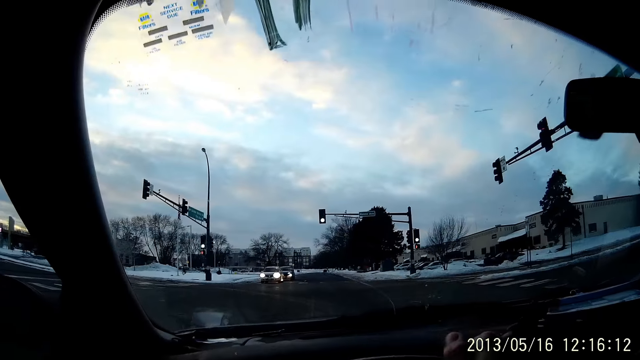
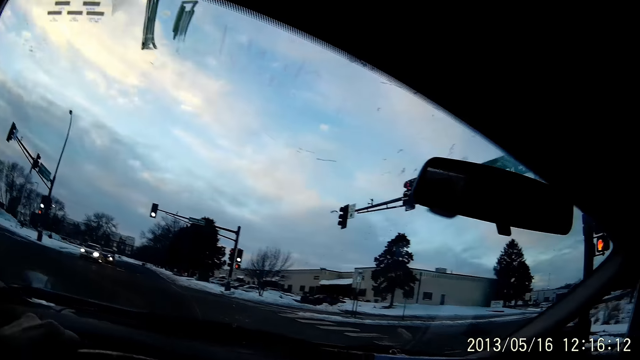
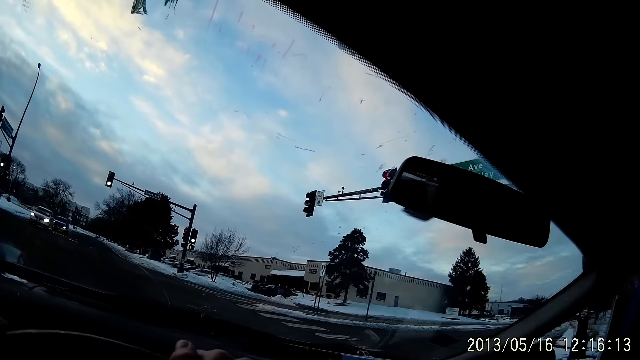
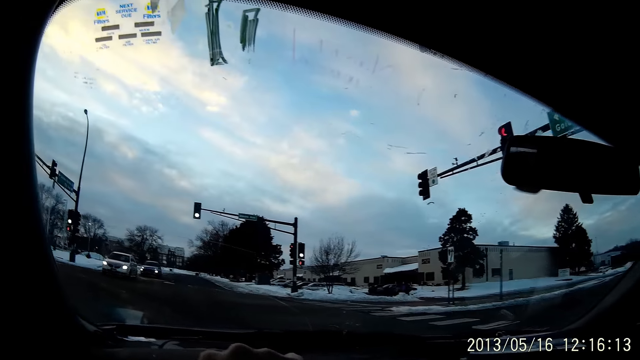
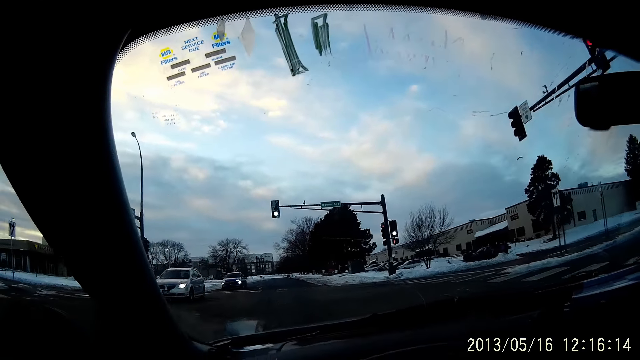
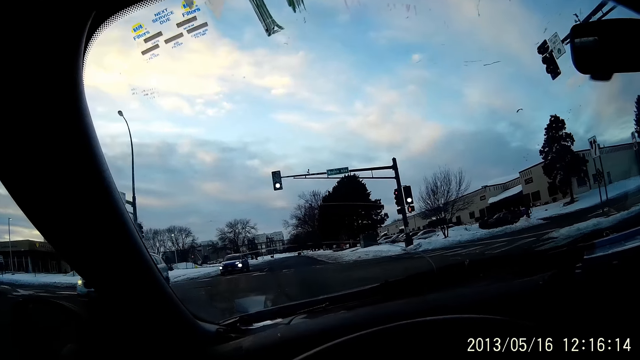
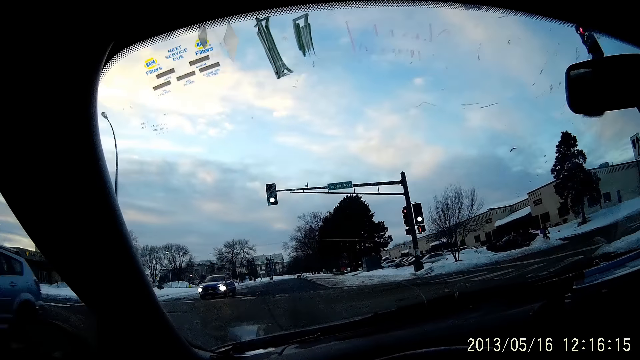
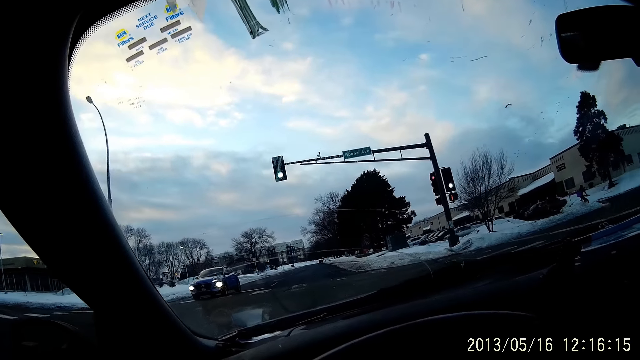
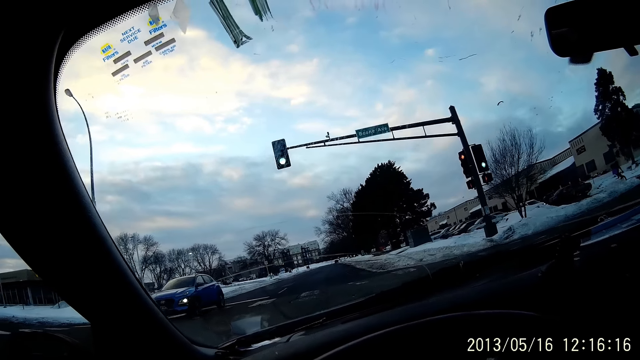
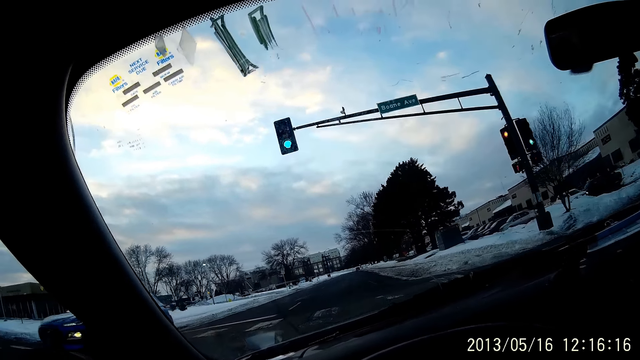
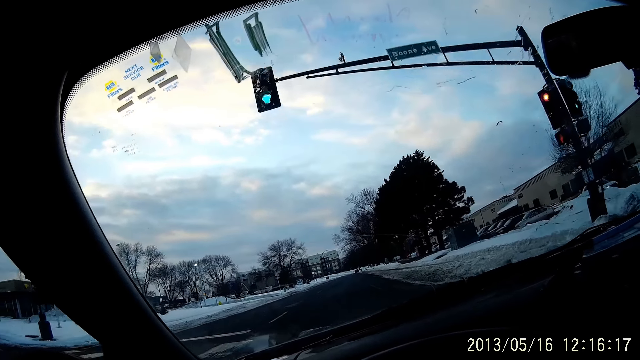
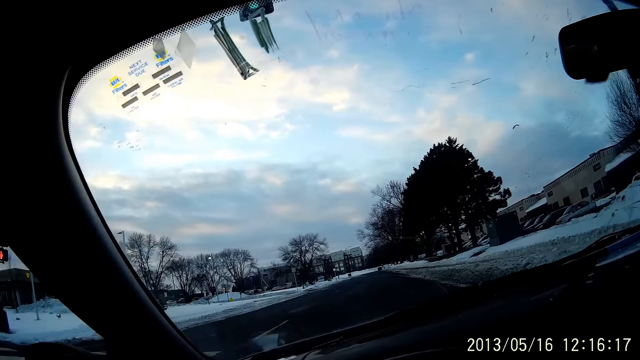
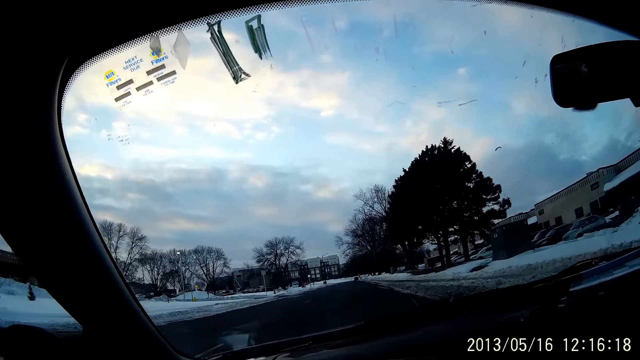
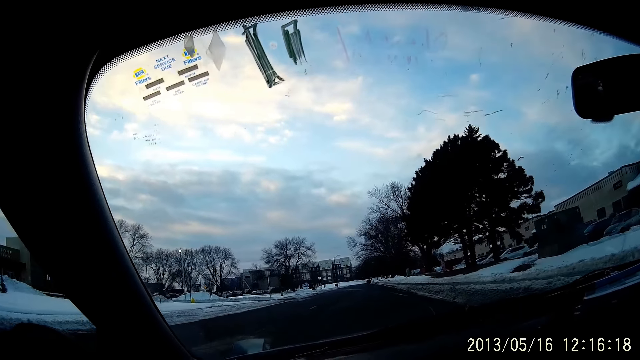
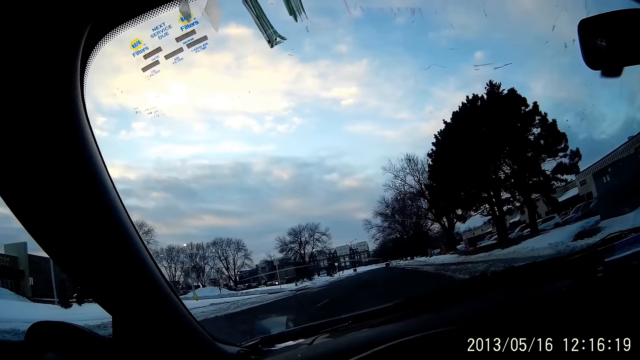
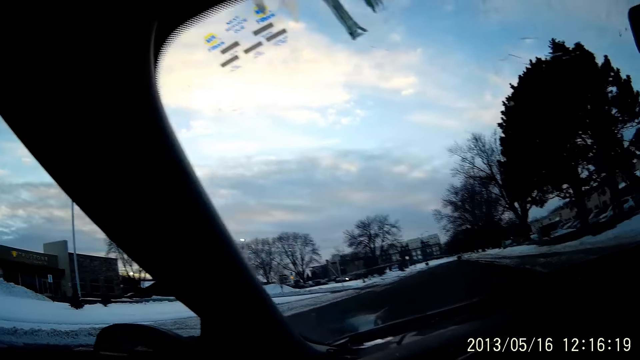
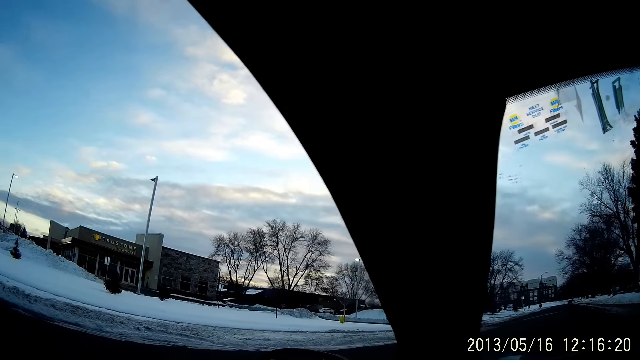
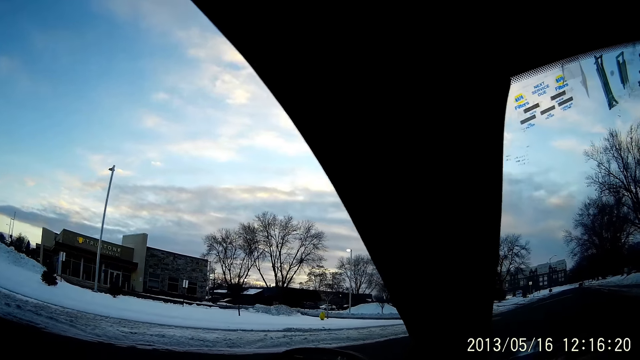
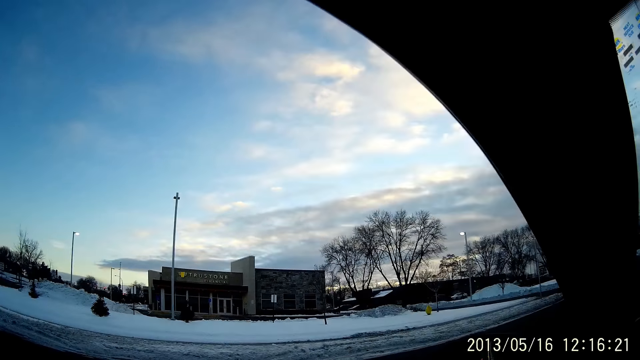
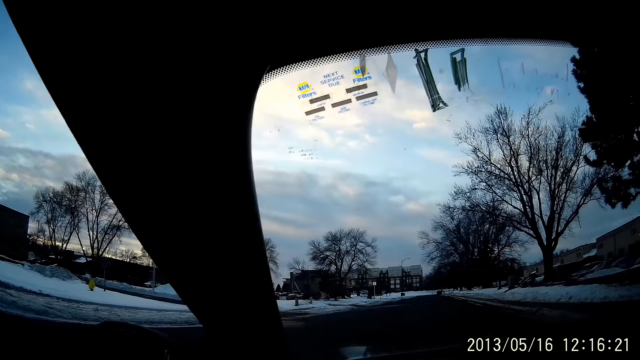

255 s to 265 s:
The camera wearer drives the car with his left hand. An ash jeep drives past the camera wearer. A blue car drives past the camera wearer.

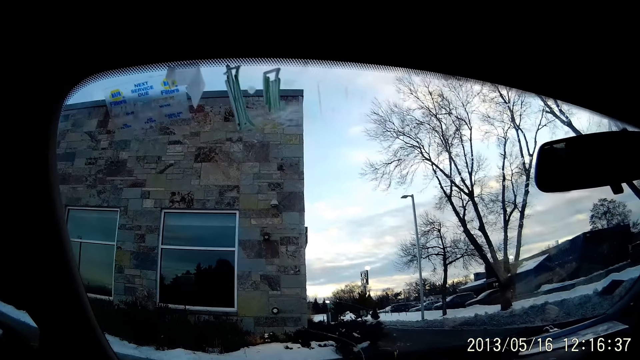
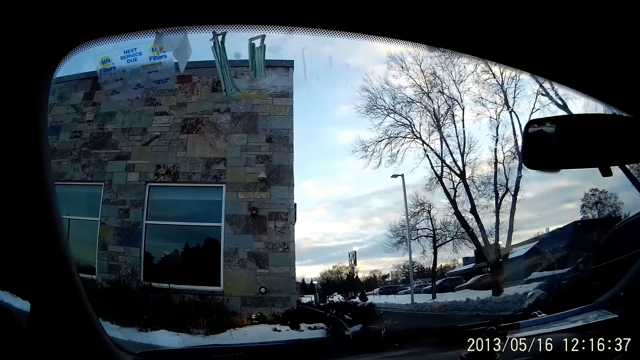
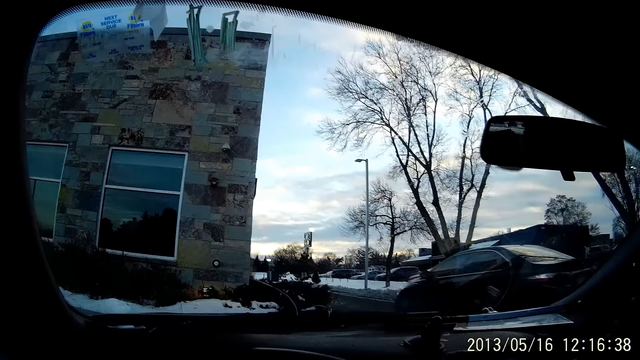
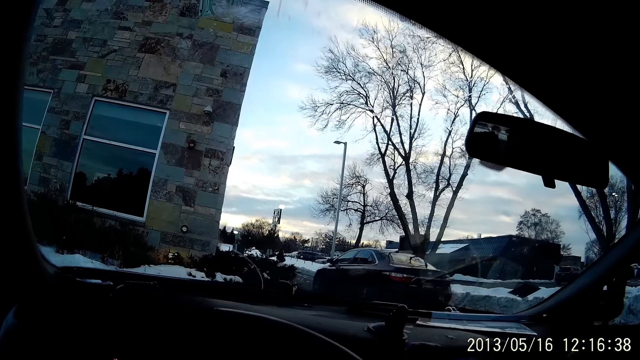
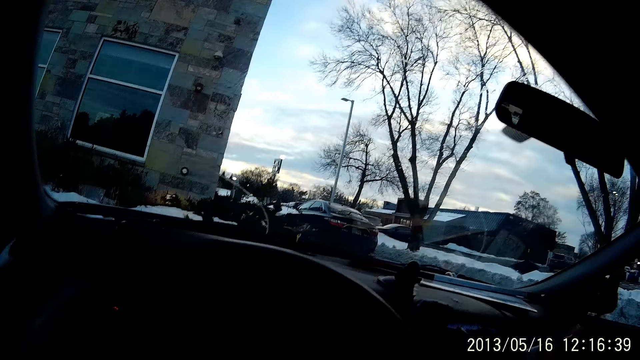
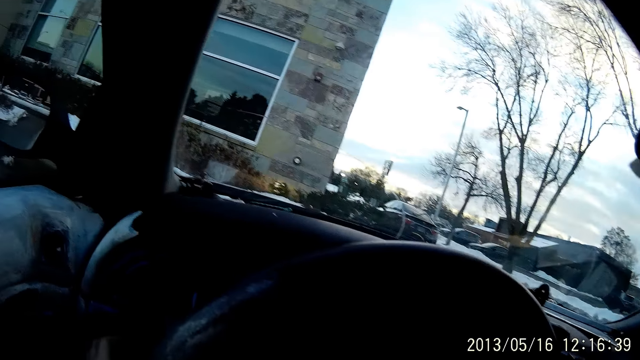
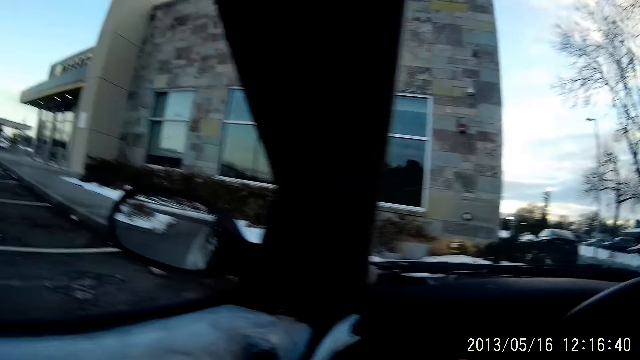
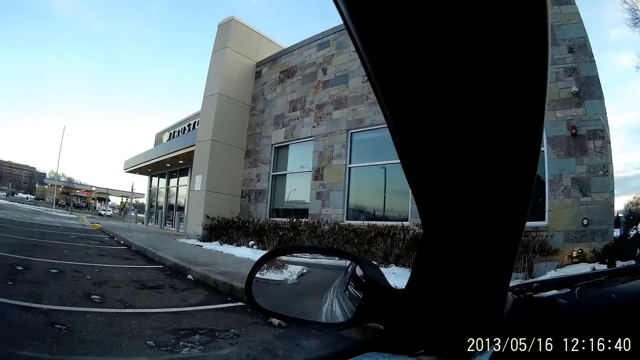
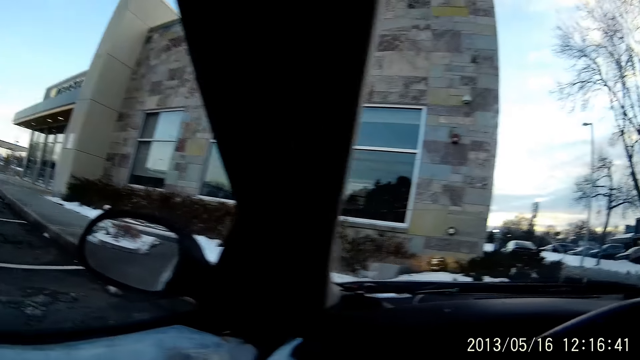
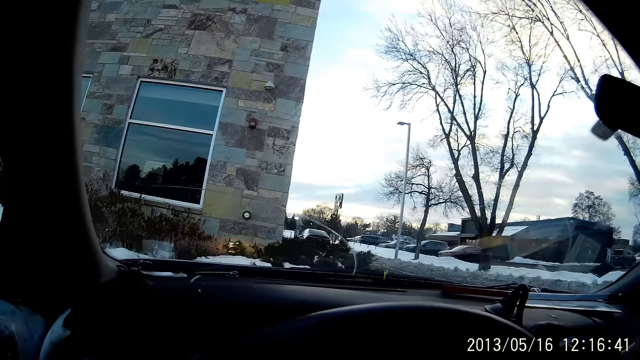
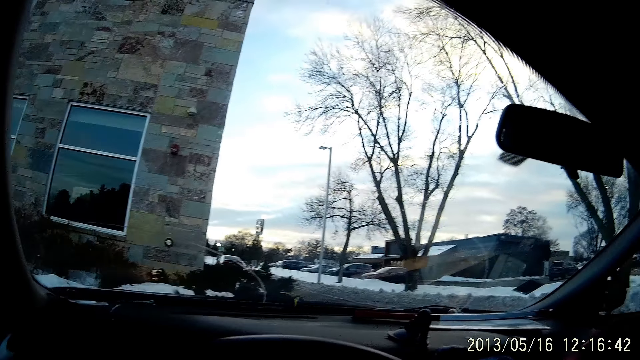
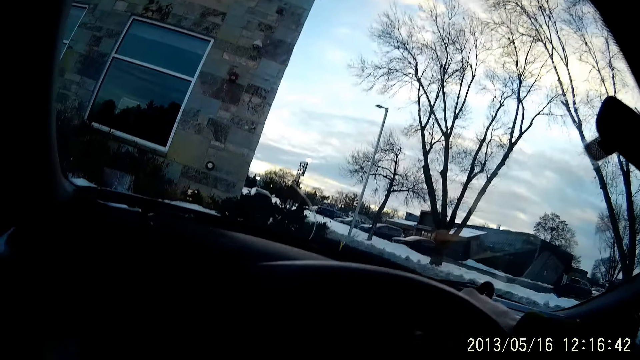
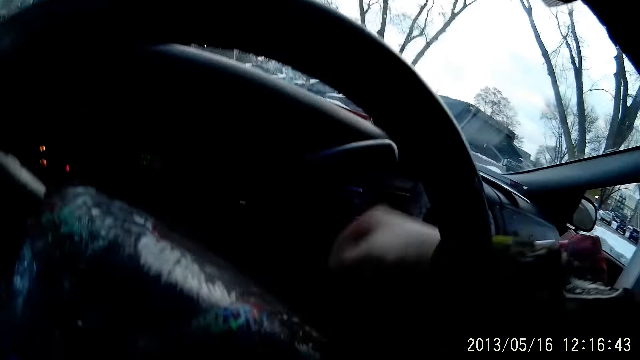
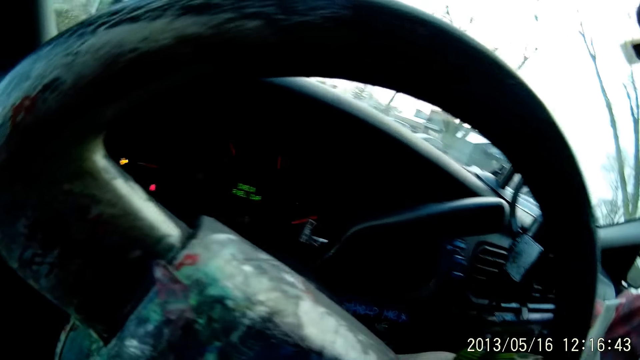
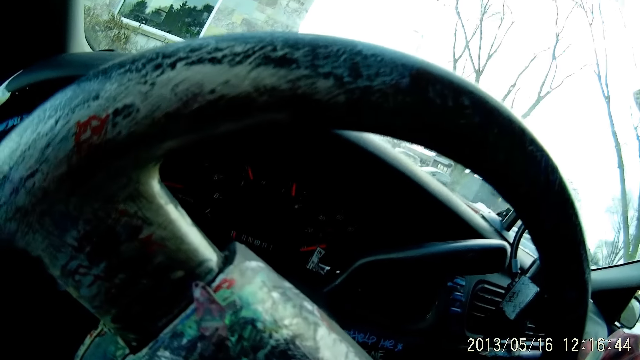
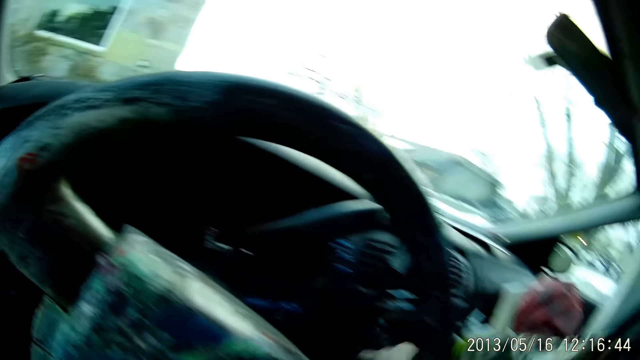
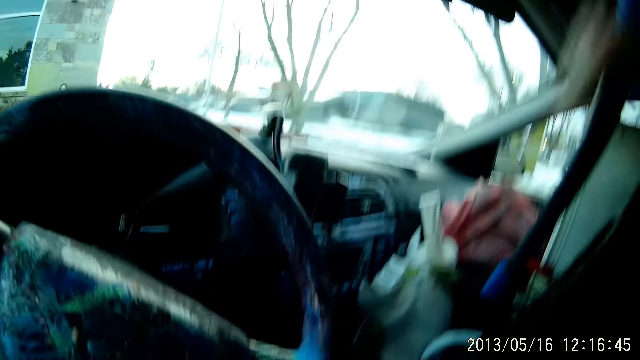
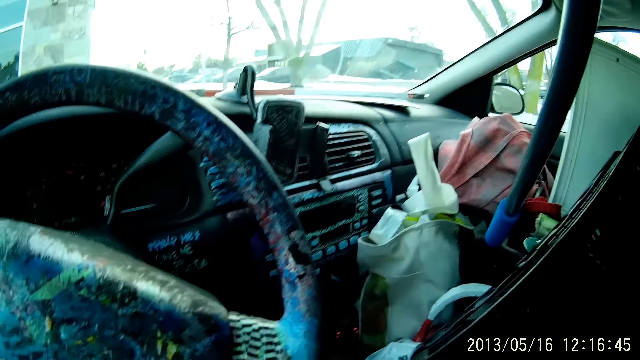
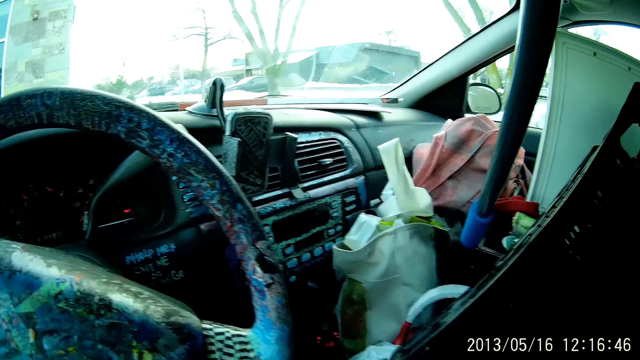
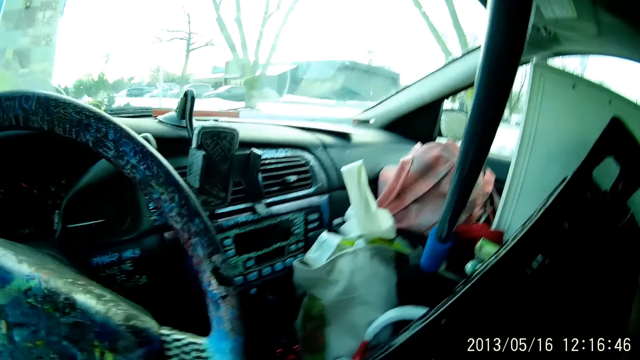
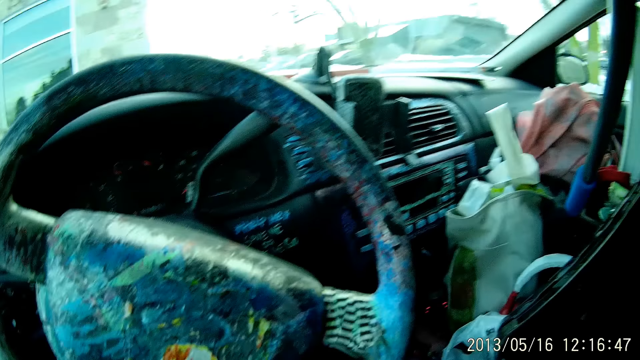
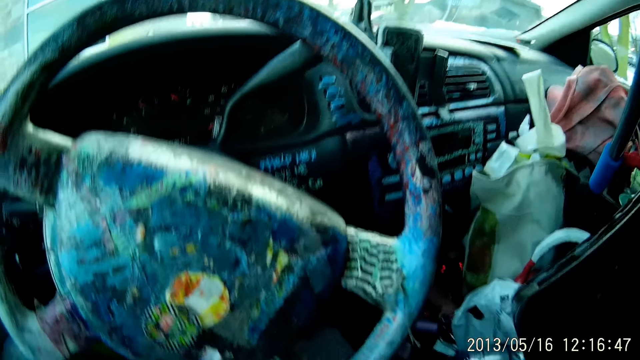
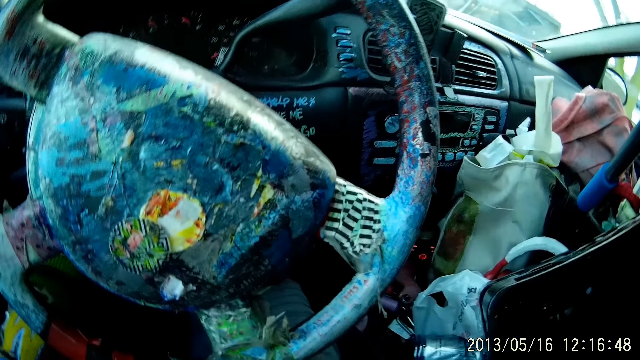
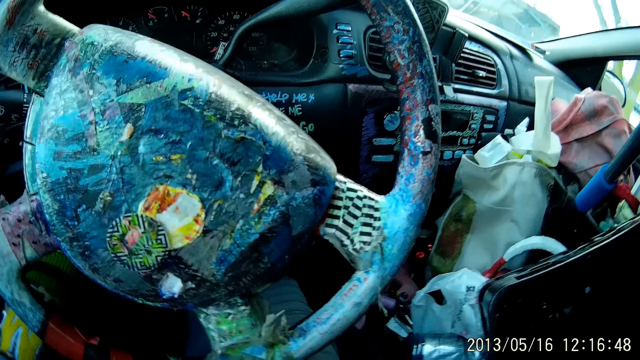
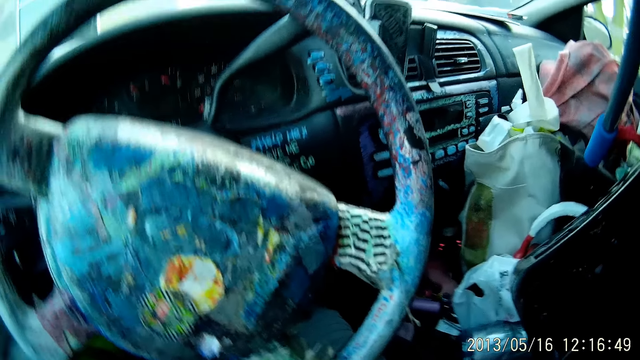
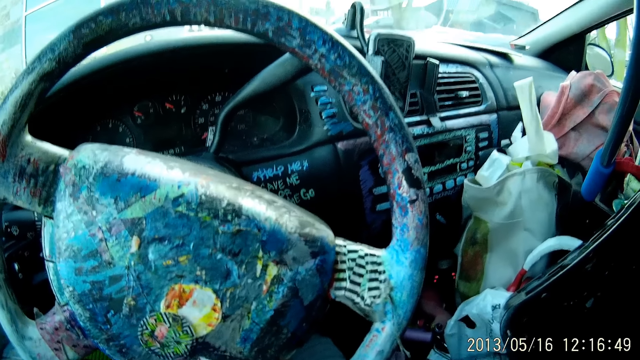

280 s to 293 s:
A black car drives past the camera wearer. The camera wearer looks around. She turns off the ignition key of the car with her right hand. She moves the hand. She looks around.
